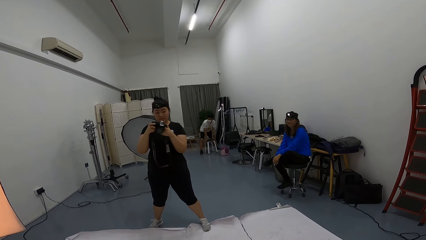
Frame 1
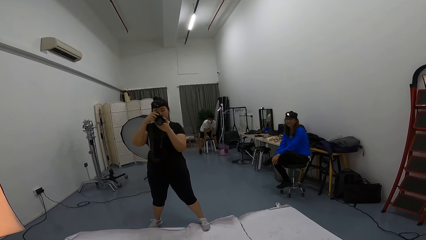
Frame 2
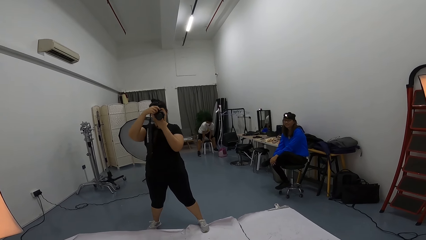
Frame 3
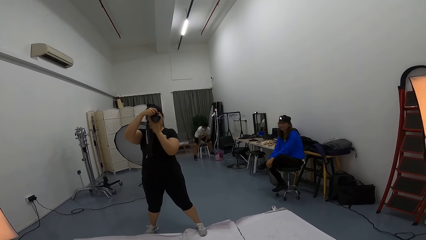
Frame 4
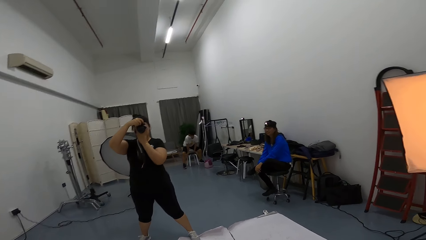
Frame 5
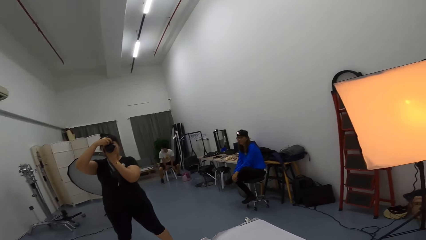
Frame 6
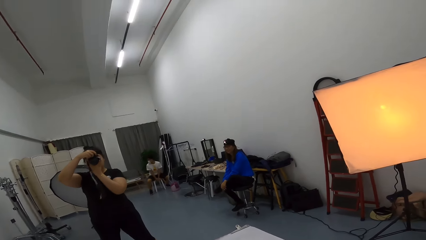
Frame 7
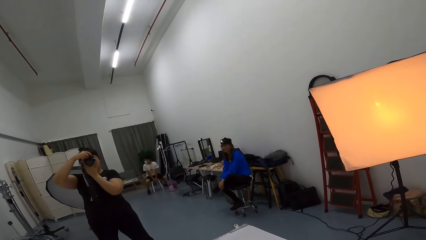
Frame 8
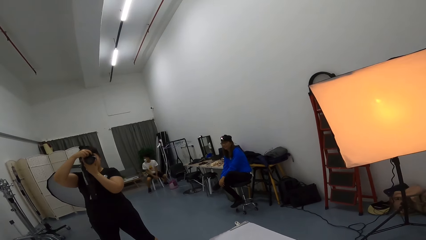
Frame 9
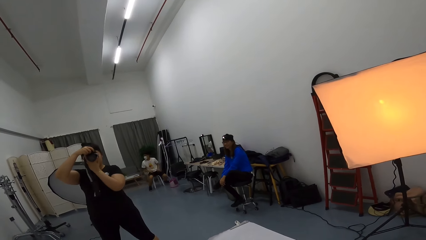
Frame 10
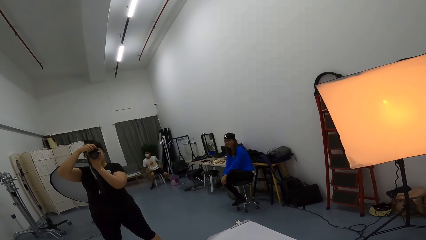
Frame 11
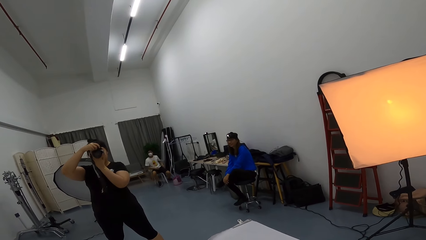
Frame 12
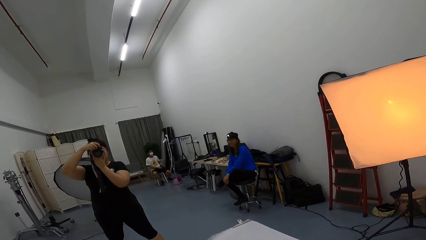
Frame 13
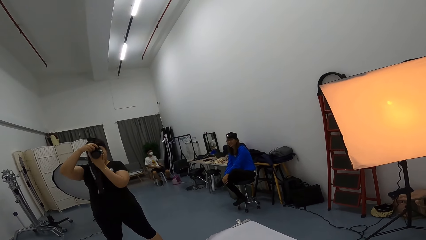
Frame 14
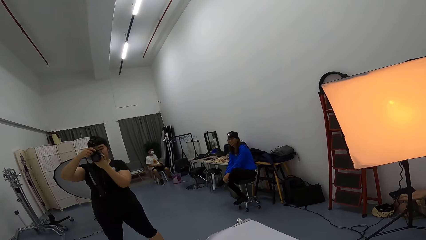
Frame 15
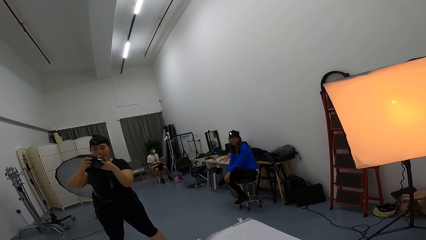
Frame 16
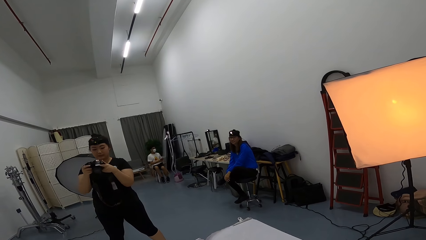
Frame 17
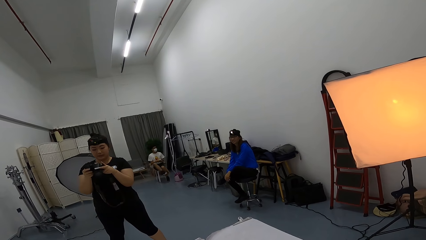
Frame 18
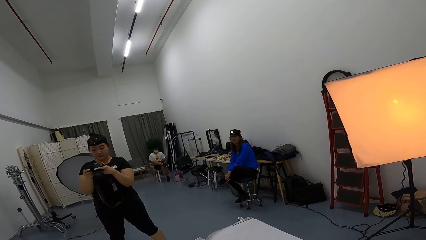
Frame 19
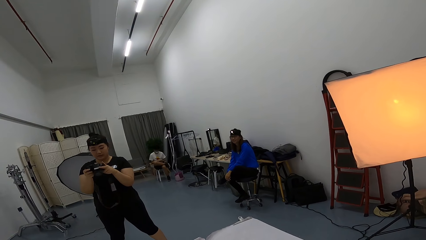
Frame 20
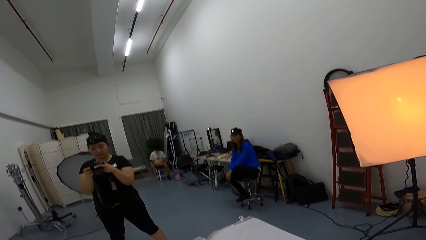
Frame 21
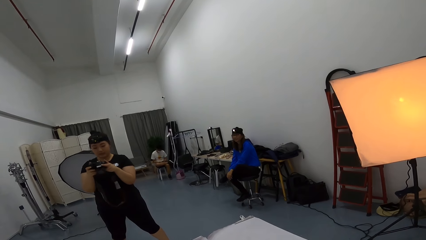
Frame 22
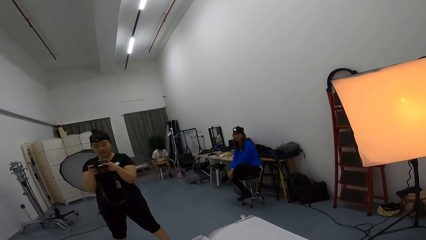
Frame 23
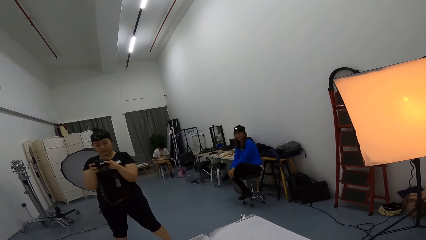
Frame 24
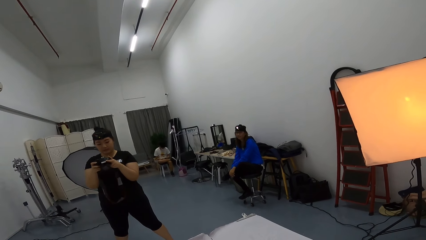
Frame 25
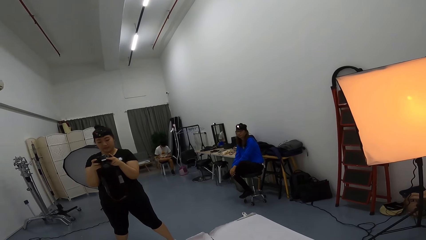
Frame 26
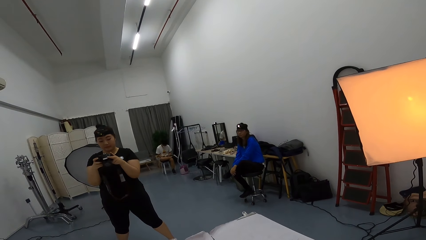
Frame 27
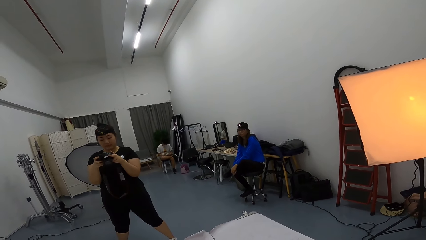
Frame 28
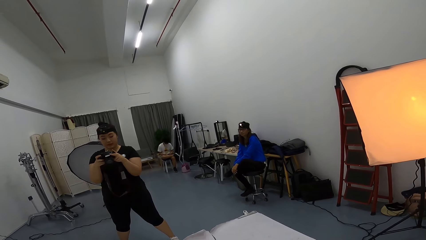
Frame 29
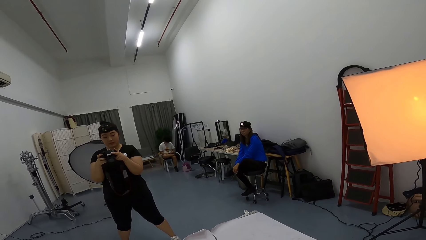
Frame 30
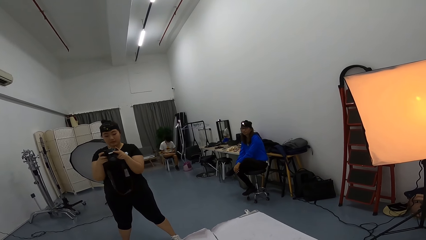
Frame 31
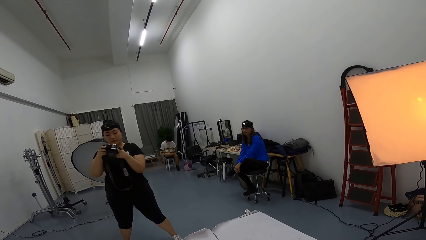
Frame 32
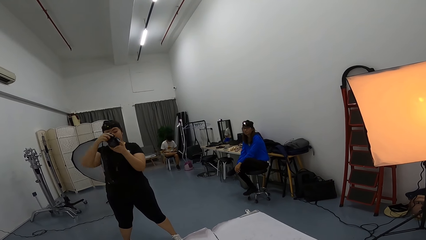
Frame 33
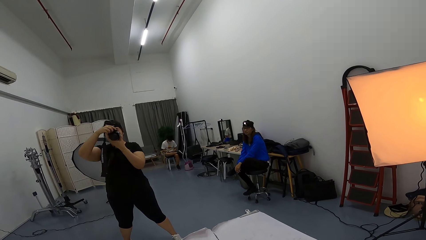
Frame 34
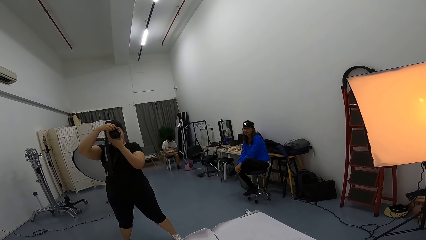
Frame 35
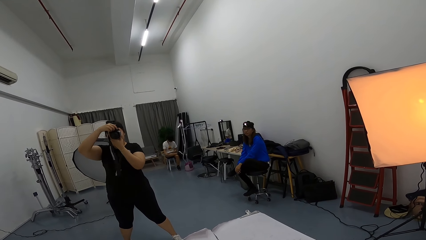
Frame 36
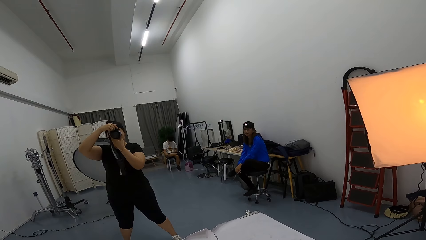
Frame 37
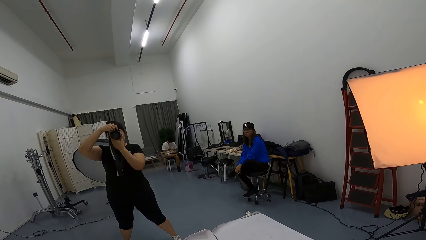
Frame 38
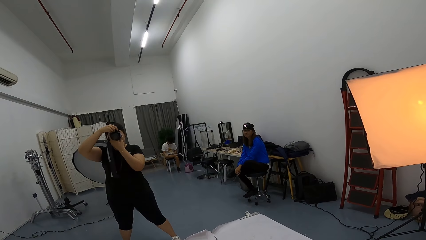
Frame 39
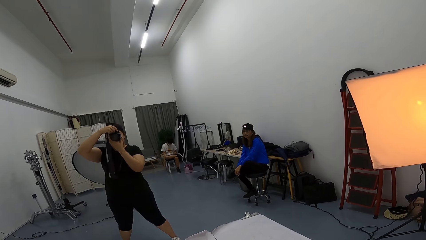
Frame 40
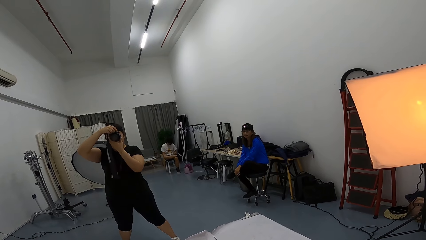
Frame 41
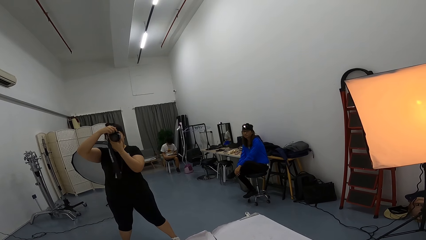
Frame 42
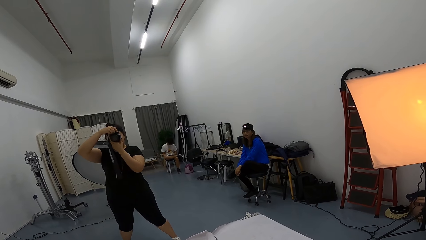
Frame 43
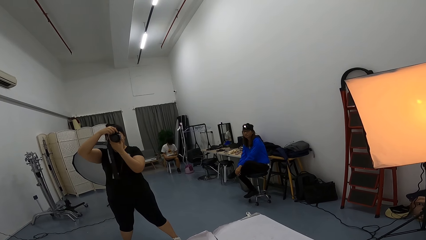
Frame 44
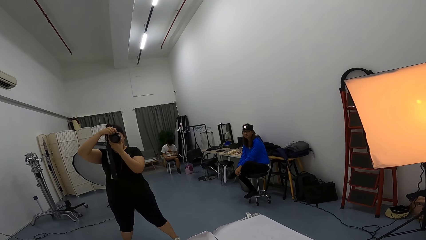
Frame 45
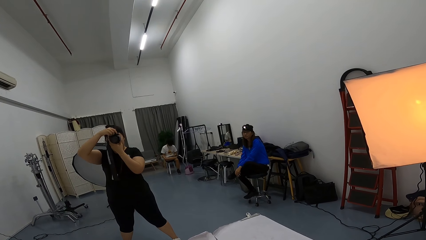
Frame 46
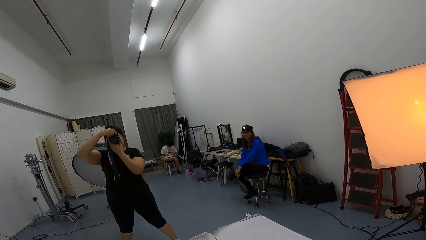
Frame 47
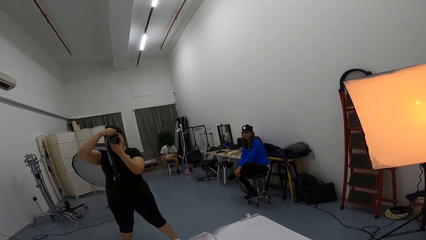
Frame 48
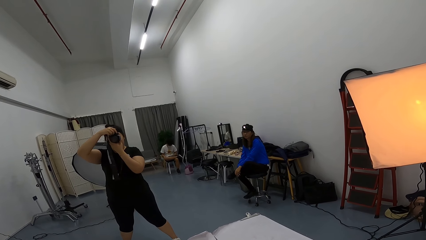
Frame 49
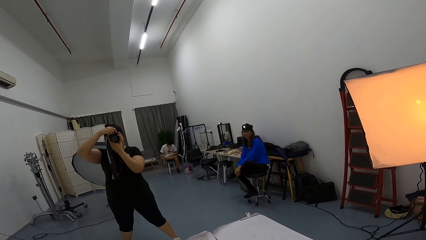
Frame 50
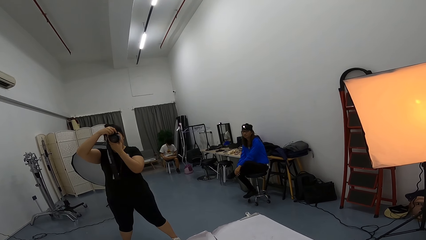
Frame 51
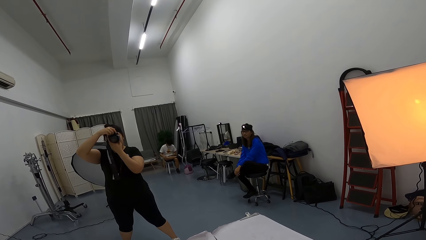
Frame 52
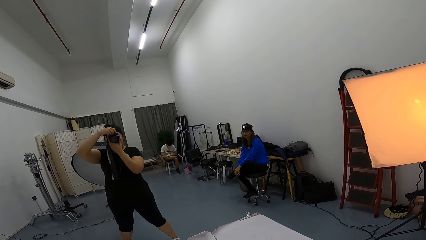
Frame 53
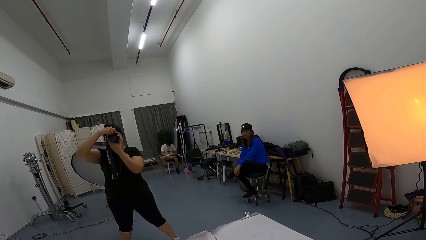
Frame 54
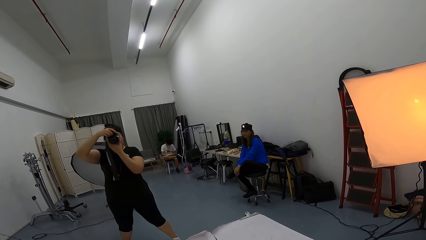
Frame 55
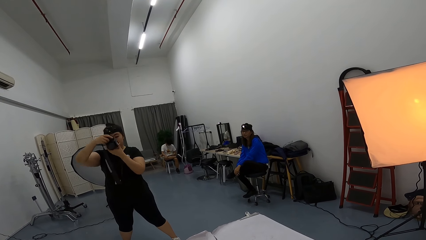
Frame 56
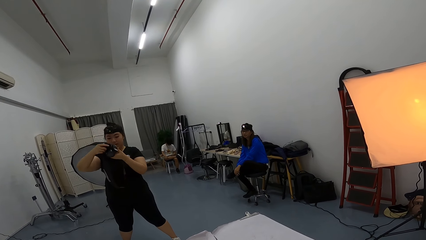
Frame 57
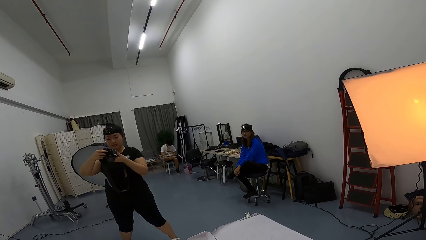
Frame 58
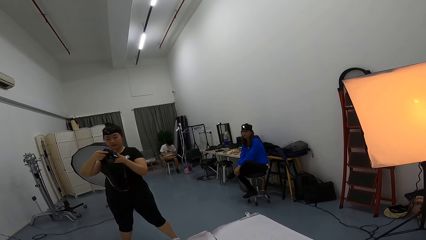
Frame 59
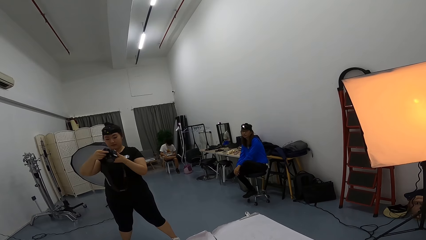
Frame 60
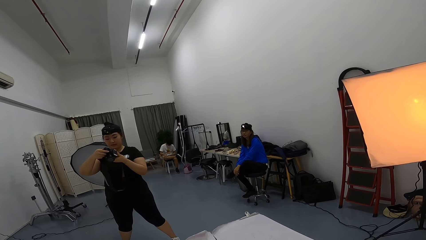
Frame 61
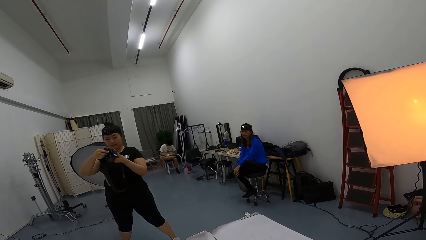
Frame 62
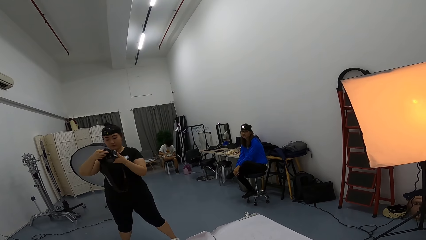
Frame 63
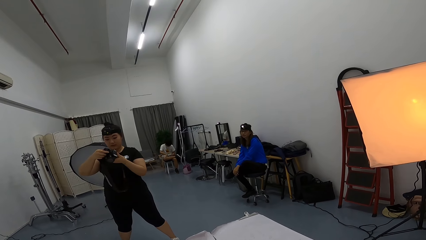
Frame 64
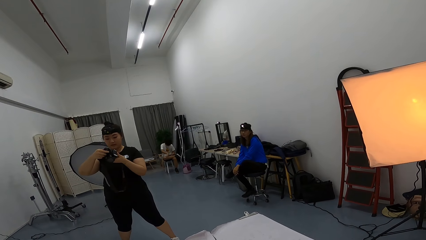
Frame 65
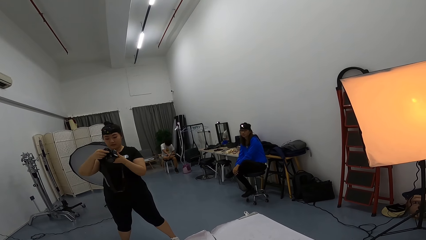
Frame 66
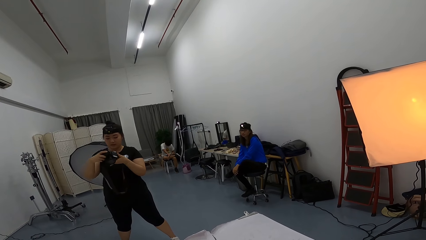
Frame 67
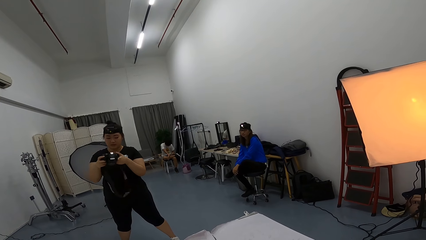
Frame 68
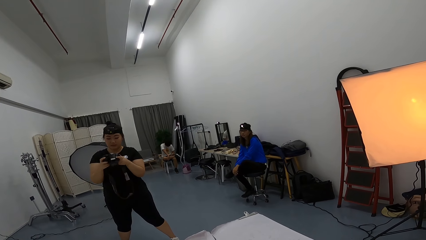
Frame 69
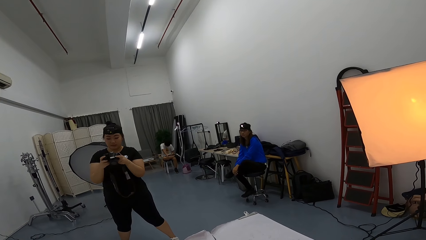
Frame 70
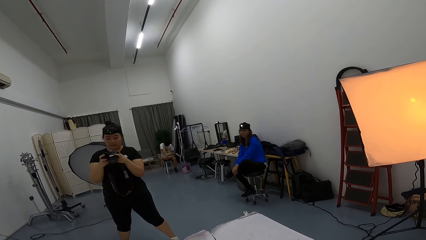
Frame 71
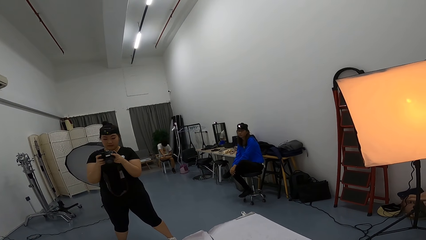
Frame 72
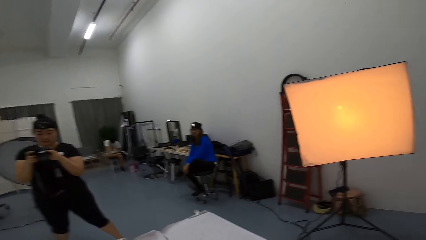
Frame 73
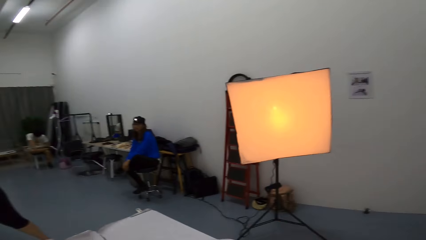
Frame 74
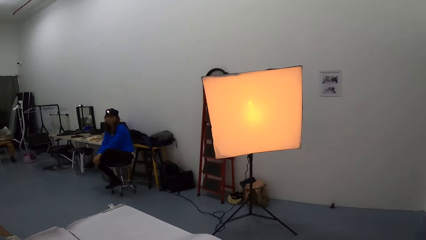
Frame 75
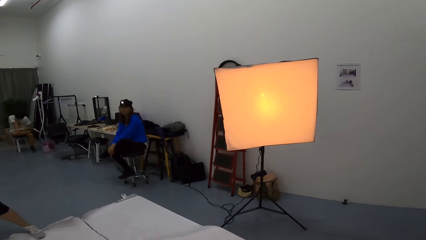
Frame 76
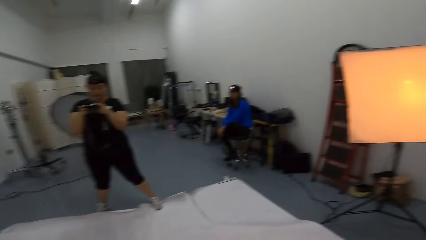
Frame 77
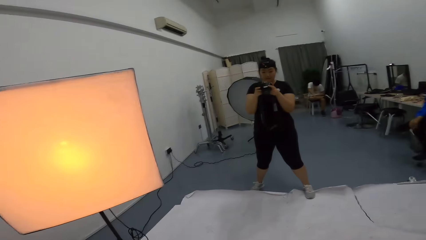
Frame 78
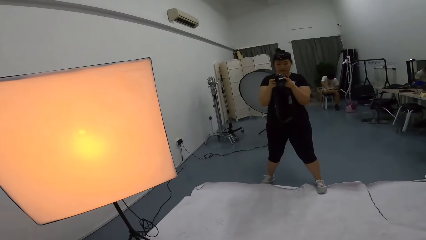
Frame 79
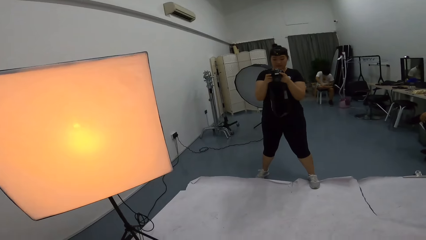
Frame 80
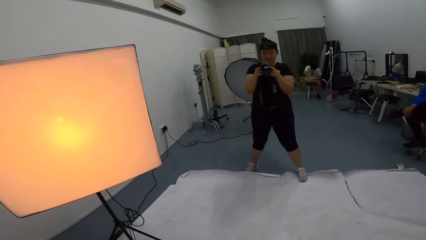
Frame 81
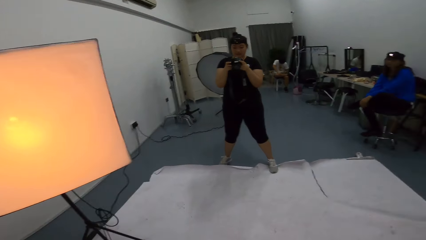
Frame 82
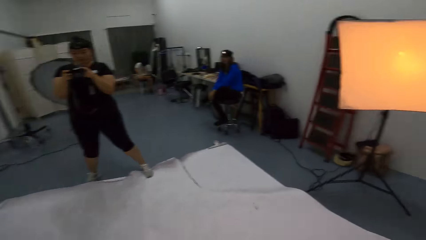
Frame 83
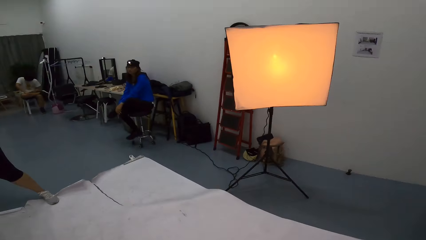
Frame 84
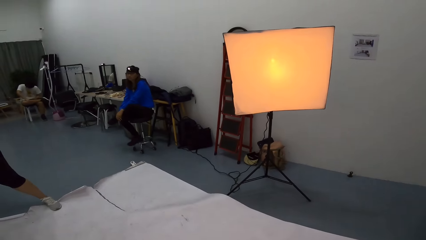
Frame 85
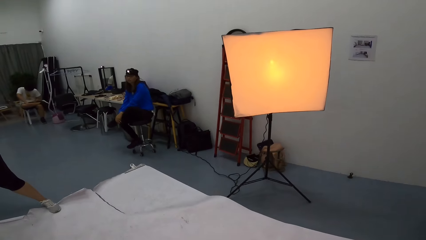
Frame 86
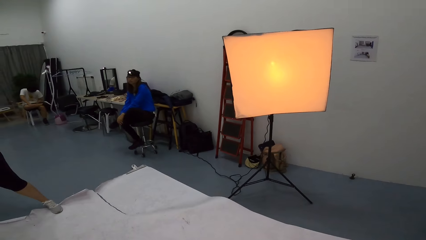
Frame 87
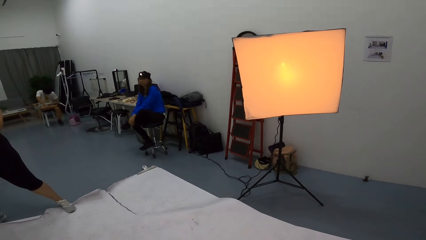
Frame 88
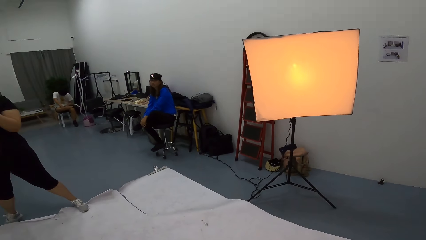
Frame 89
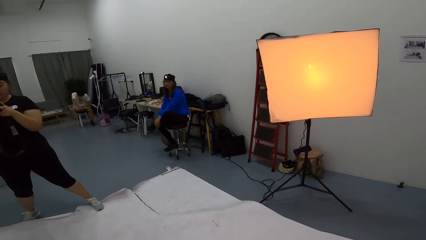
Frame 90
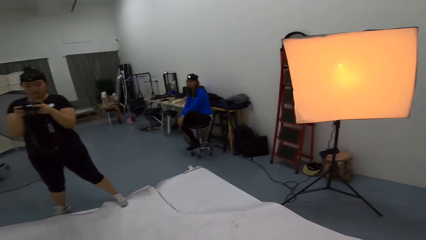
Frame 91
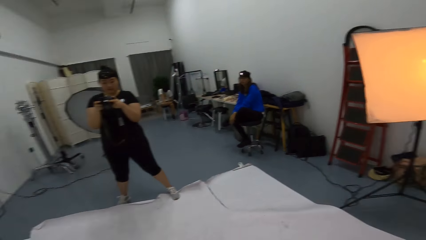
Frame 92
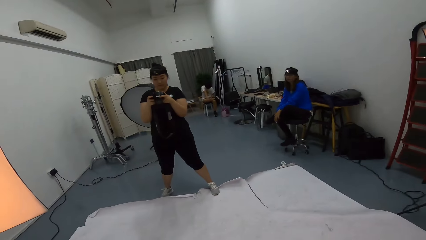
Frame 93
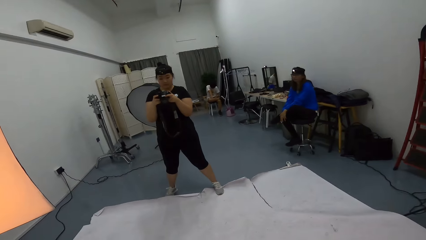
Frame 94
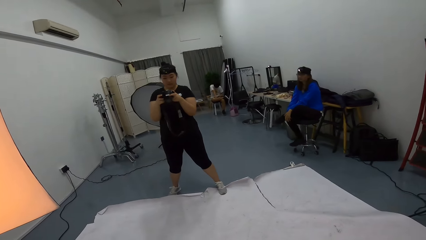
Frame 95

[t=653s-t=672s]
A person photographs the camera wearer. The person looks at the camera. The person photographs the camera wearer. The person looks at the camera. The camera wearer talks to the person. They look around. The person takes a photo of the camera wearer with the camera.
